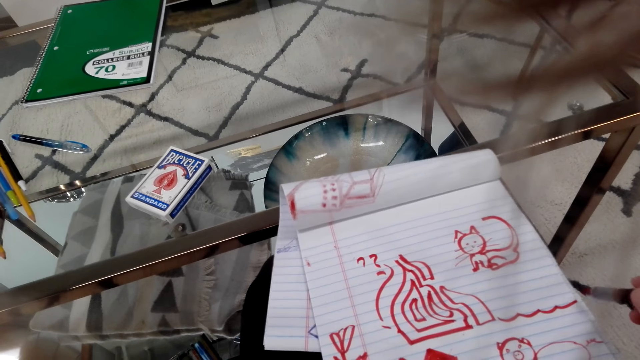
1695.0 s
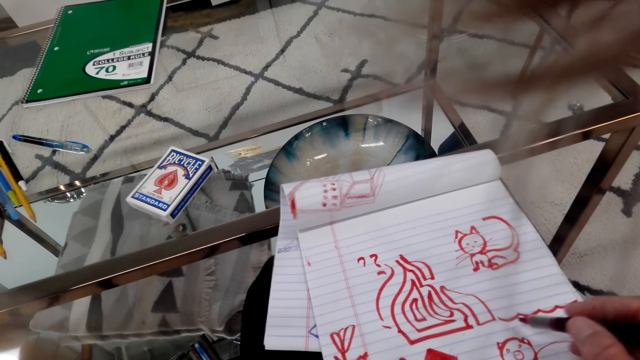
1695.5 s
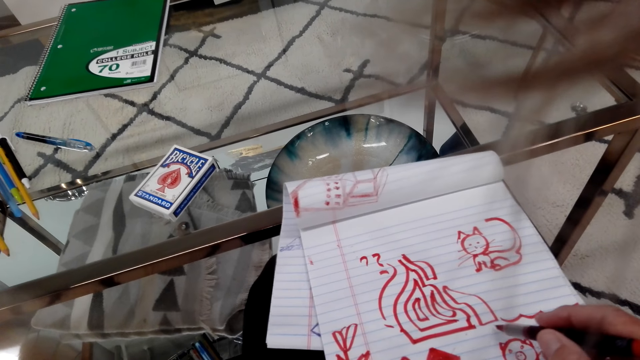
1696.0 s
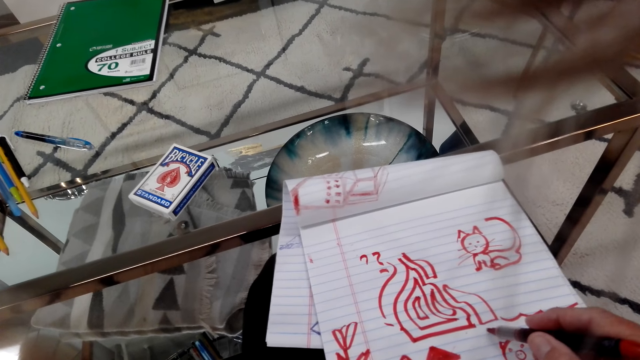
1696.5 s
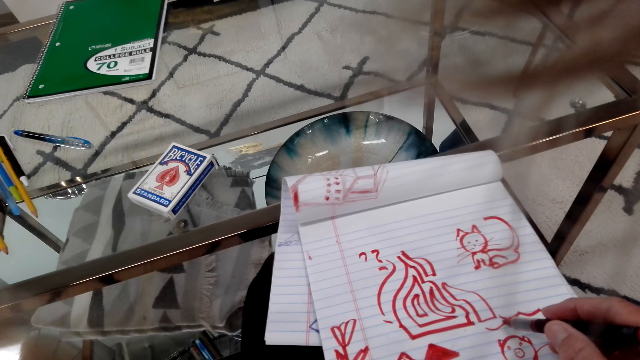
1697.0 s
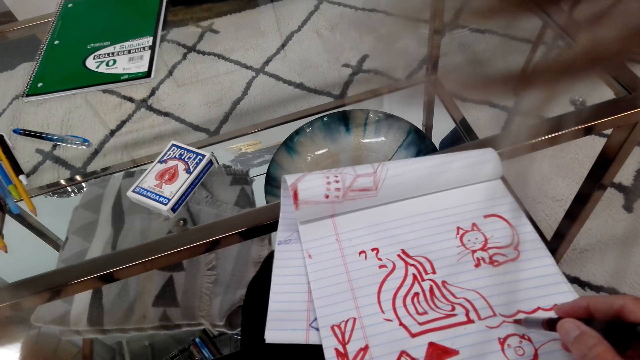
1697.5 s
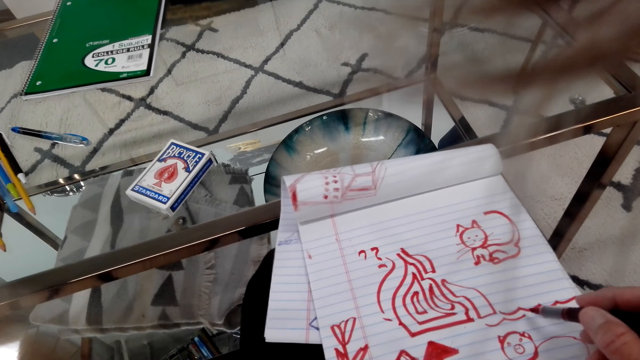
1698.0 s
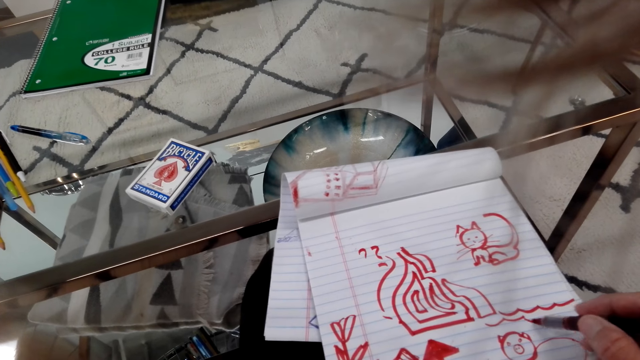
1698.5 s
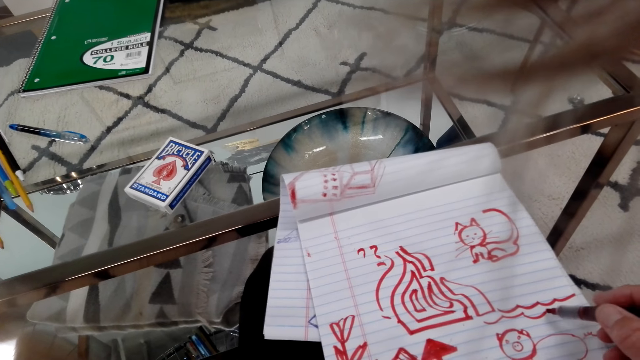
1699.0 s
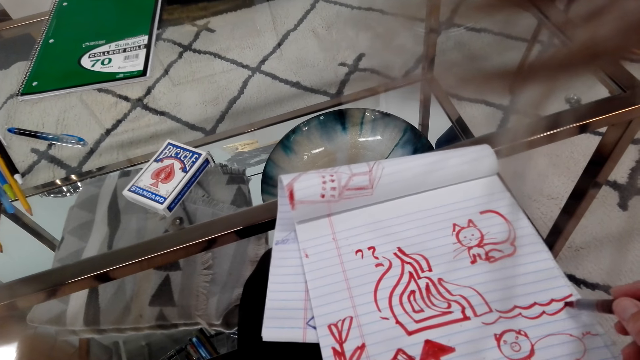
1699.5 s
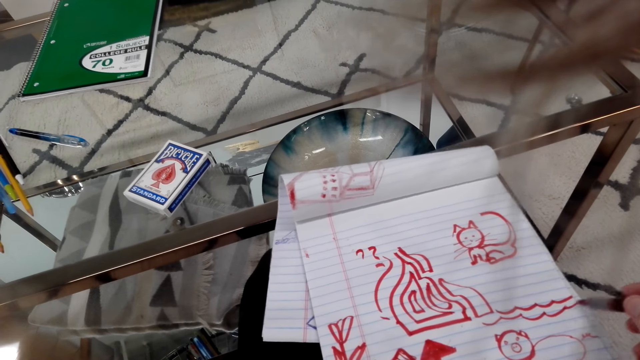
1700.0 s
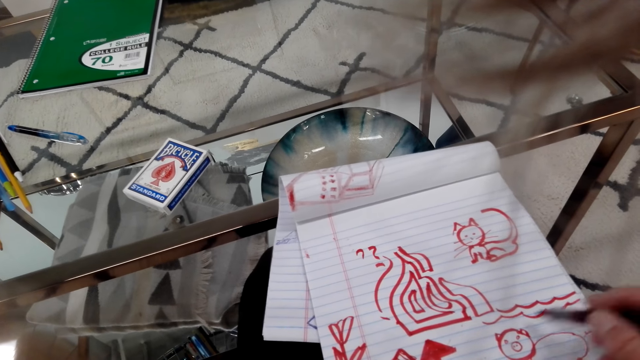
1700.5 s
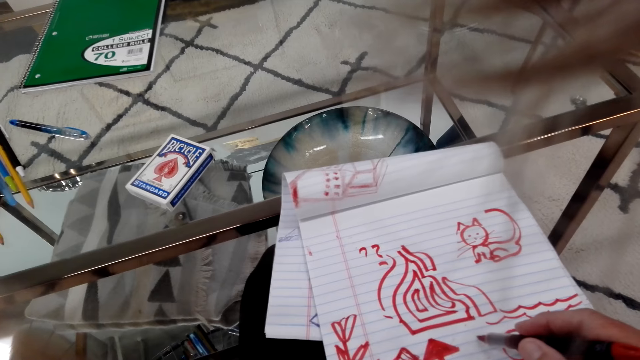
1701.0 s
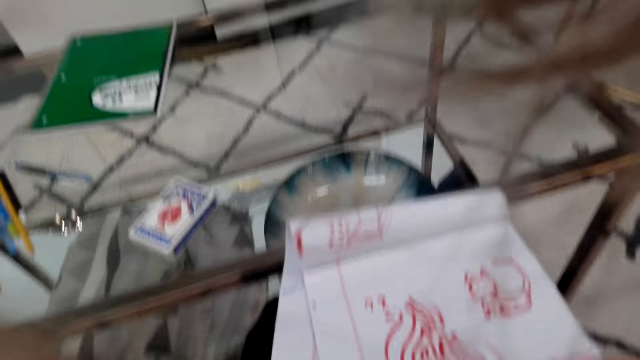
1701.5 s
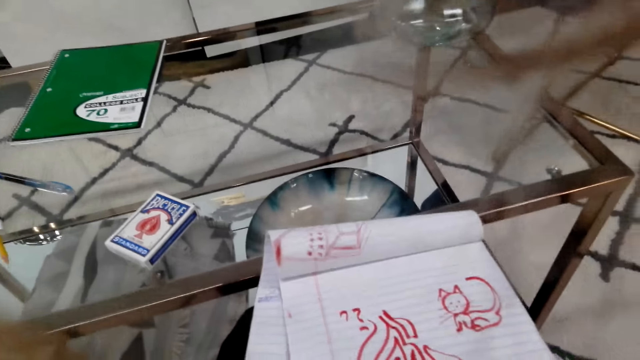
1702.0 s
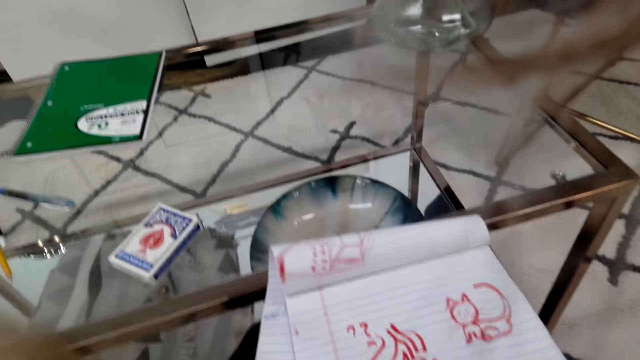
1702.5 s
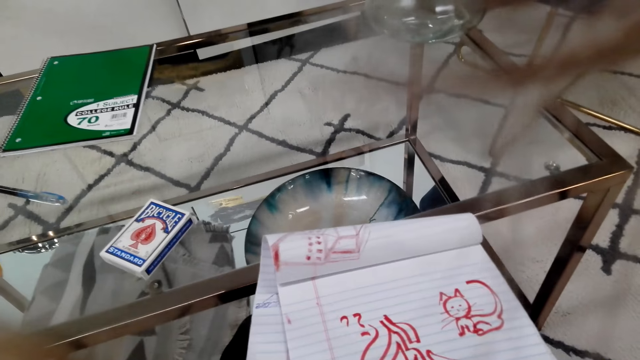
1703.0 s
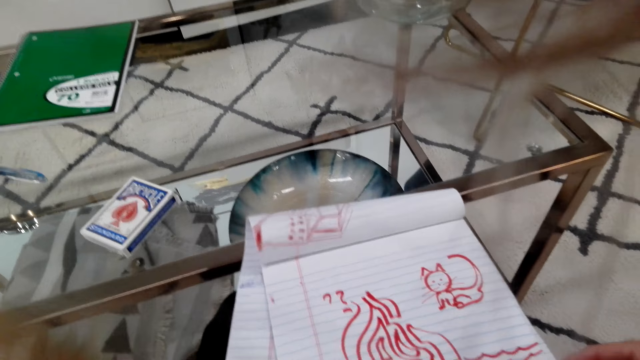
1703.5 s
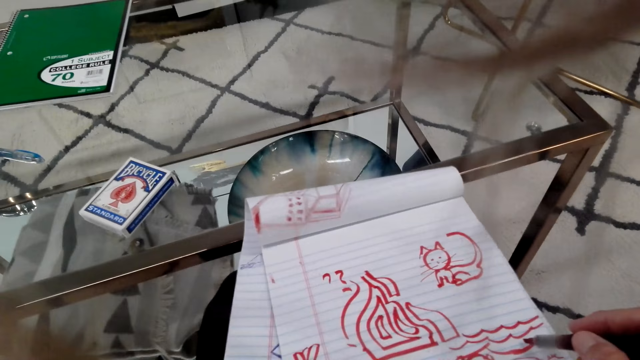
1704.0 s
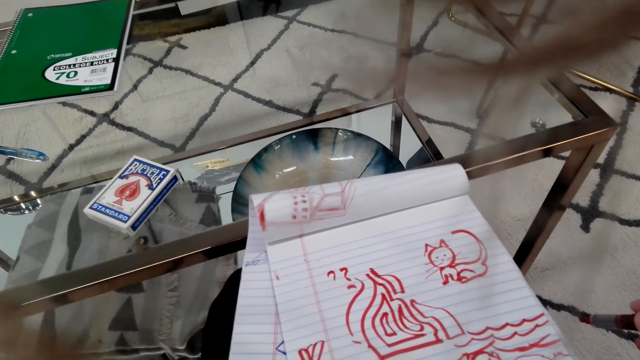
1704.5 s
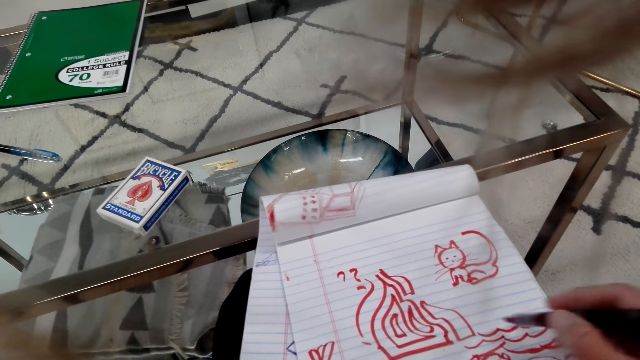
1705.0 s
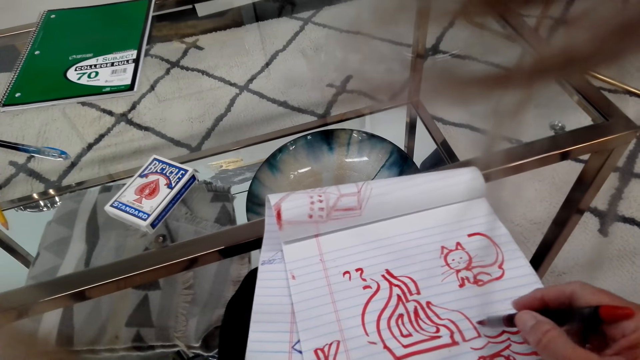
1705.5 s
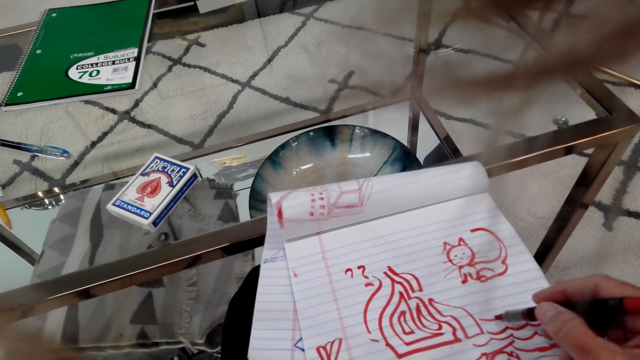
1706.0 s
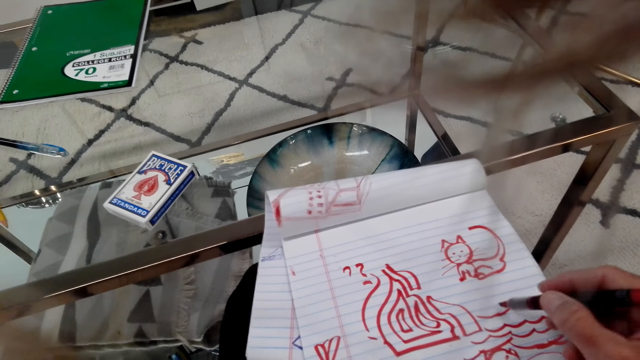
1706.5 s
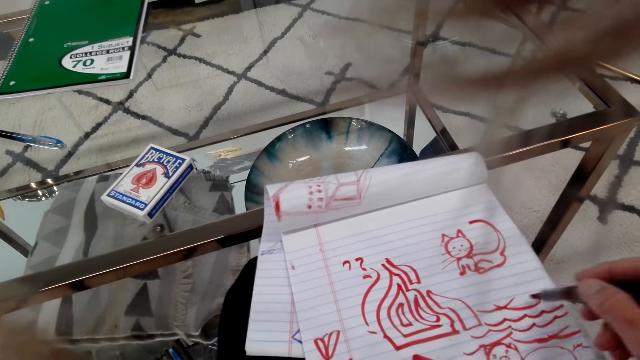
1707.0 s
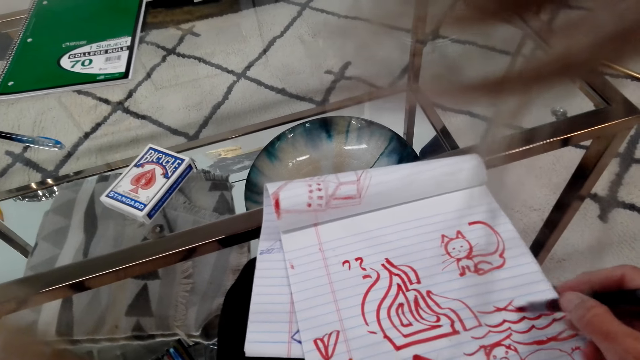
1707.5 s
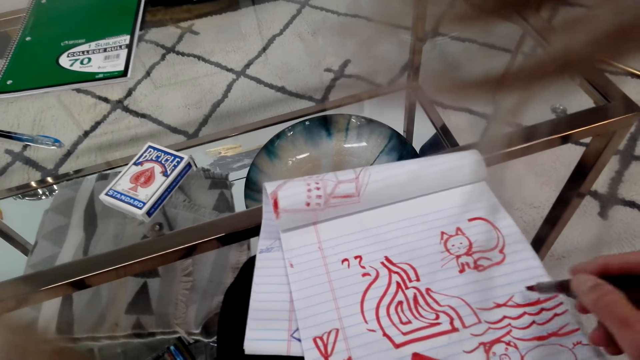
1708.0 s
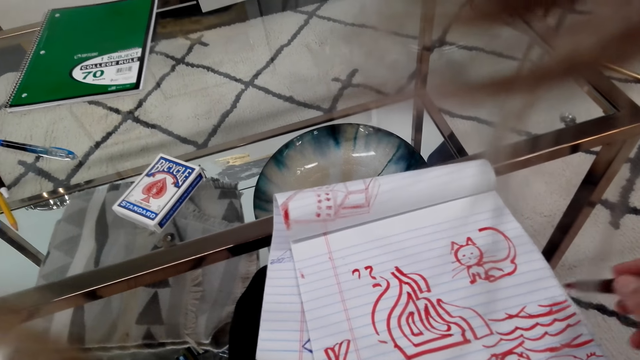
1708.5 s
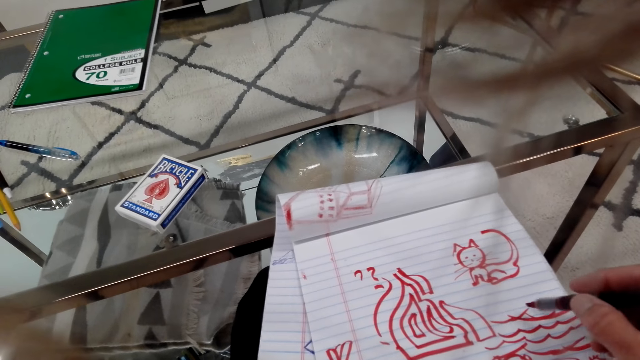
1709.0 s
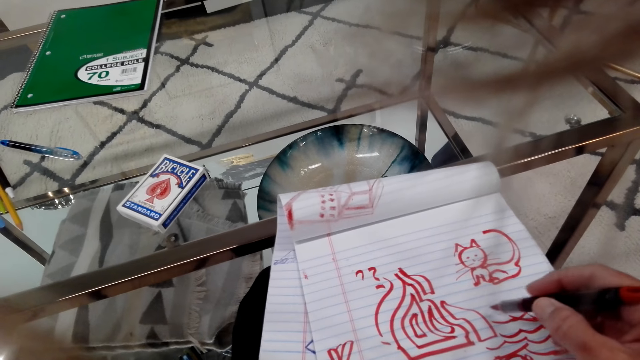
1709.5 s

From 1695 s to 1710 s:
The camera wearer talks on the phone. They draw on the book.

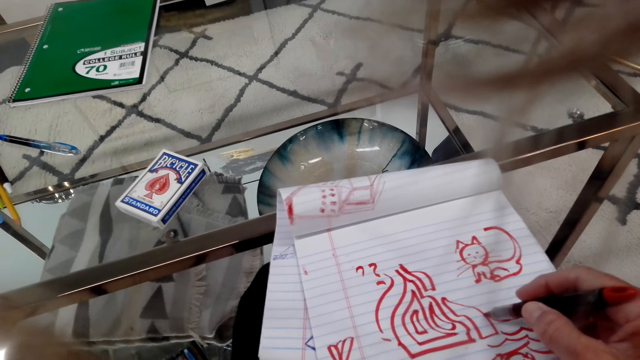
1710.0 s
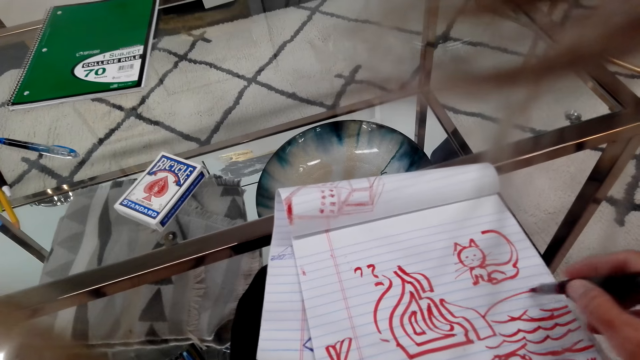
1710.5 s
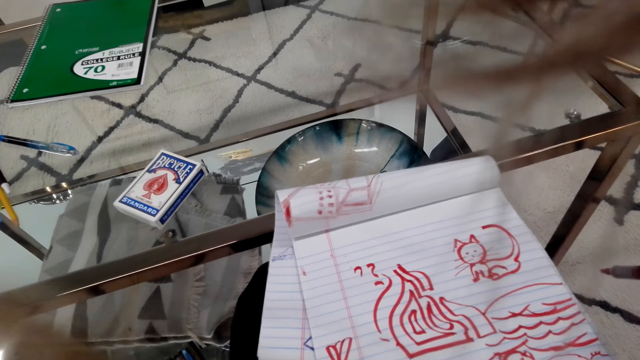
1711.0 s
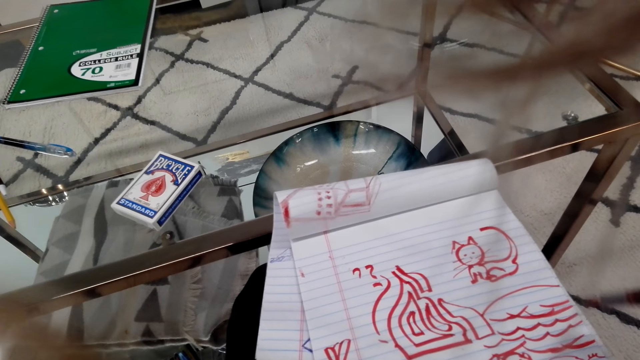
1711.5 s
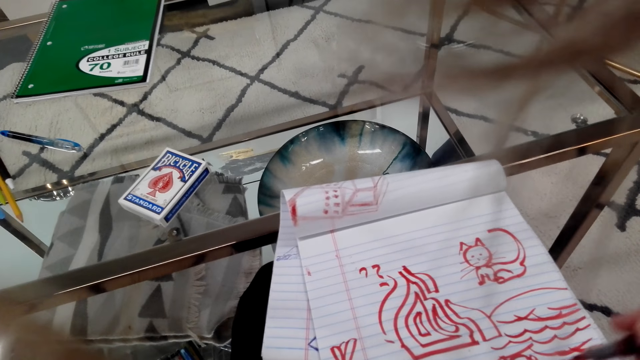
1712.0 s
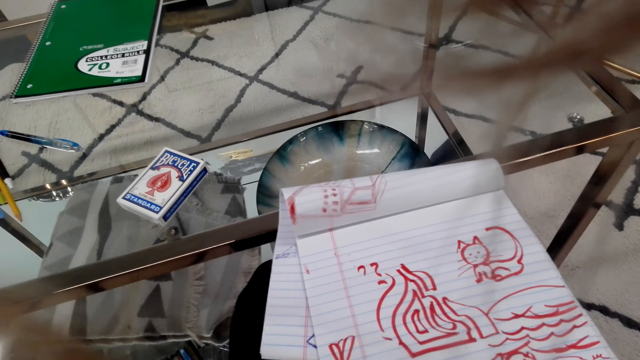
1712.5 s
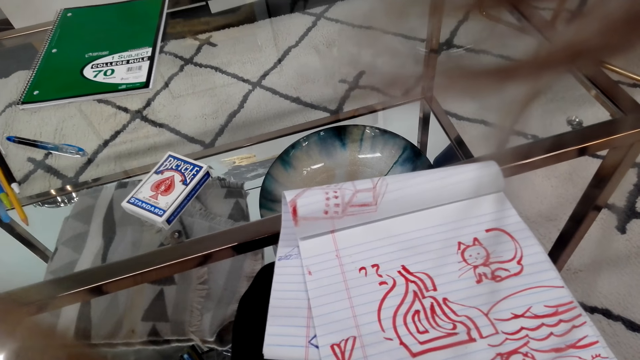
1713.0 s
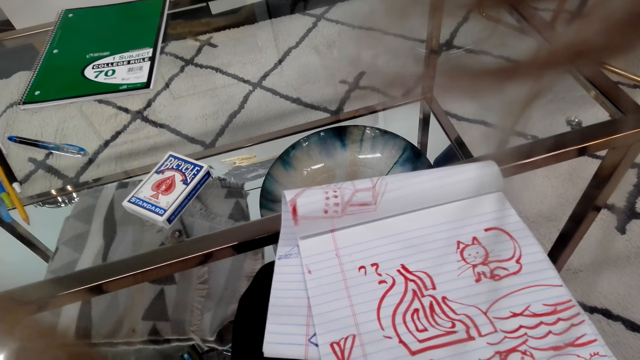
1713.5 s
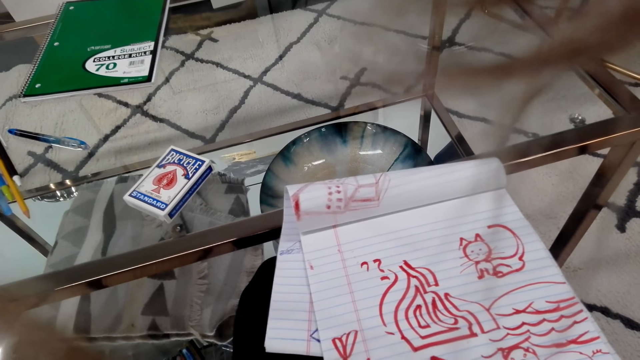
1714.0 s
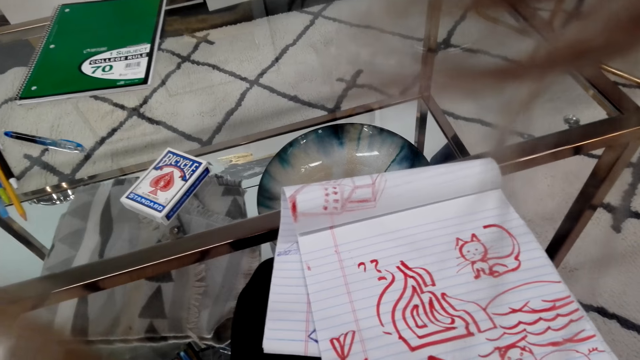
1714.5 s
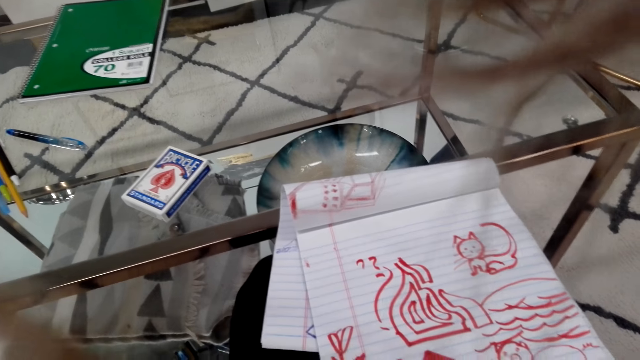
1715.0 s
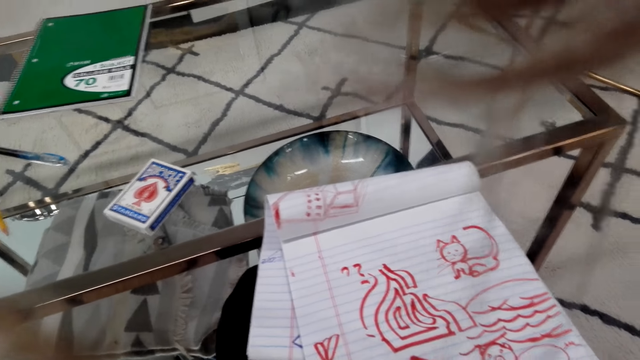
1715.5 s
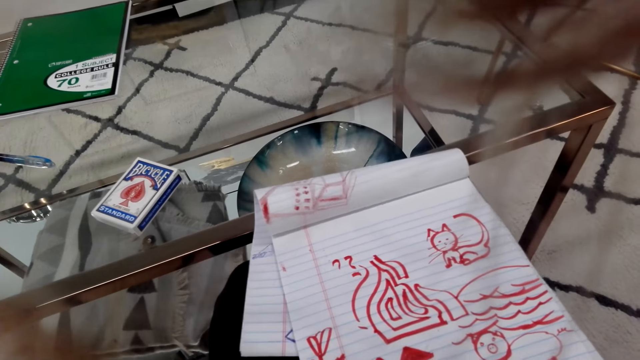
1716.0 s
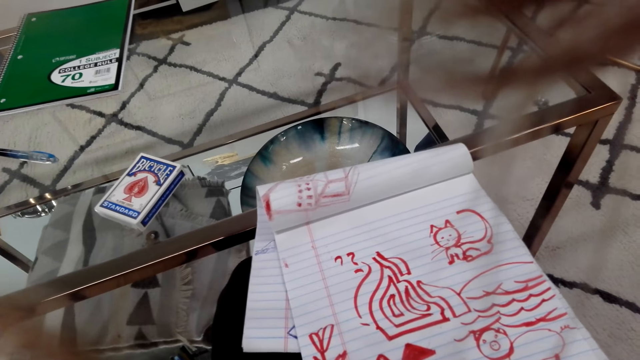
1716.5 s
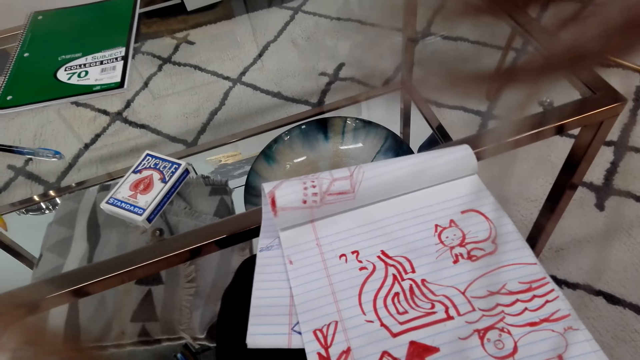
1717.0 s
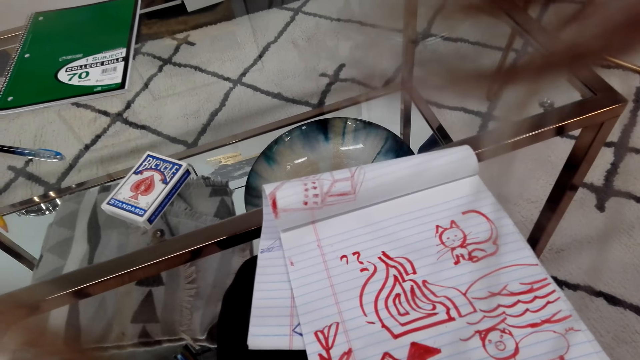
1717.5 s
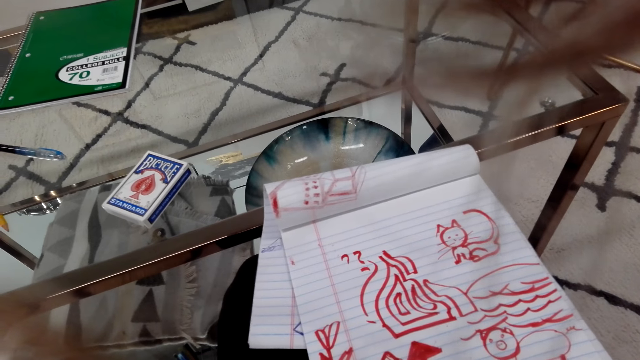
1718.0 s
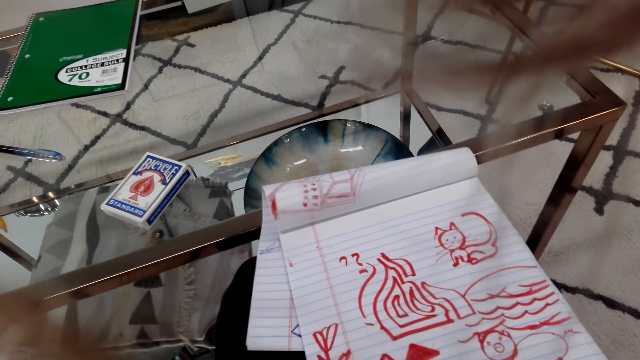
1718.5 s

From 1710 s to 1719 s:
The camera wearer converses. They draw on the book.
